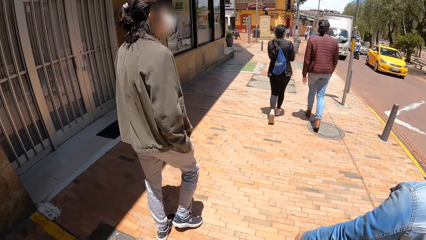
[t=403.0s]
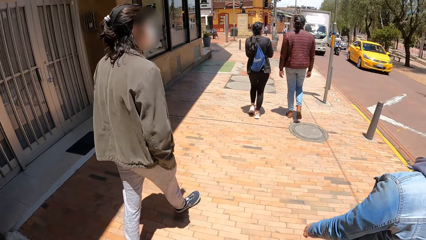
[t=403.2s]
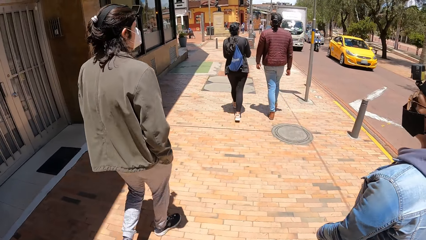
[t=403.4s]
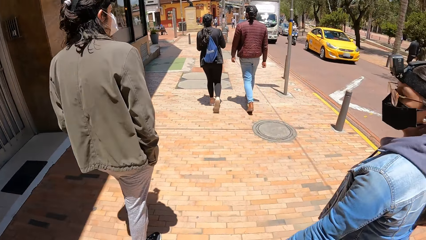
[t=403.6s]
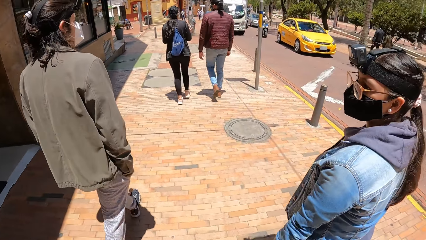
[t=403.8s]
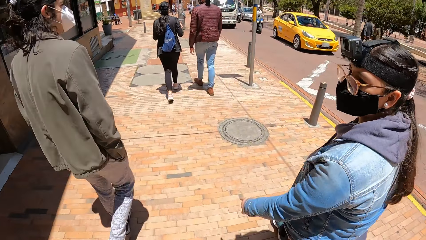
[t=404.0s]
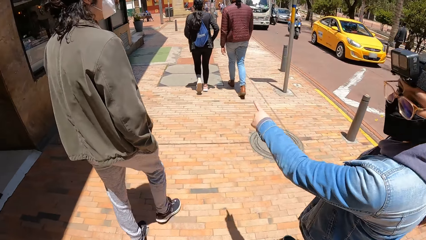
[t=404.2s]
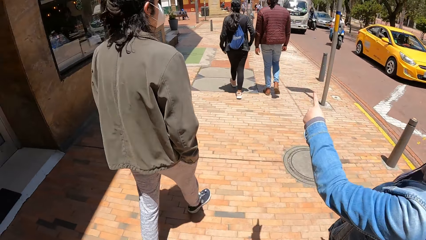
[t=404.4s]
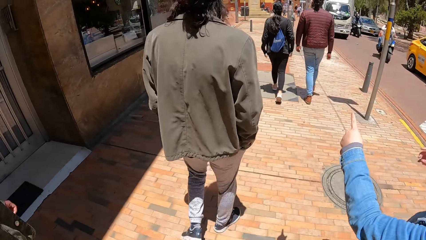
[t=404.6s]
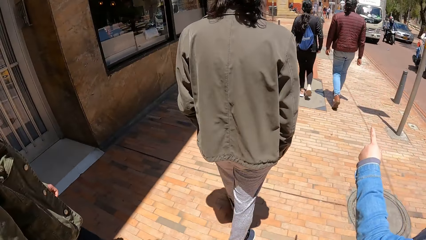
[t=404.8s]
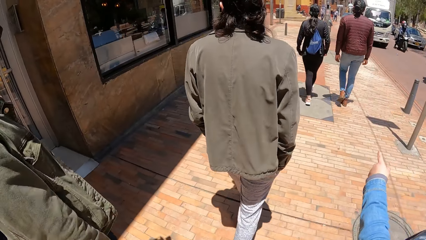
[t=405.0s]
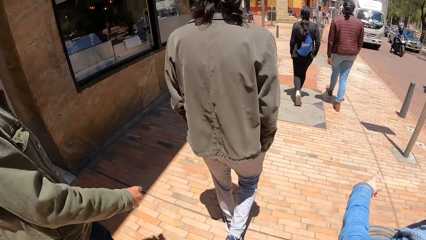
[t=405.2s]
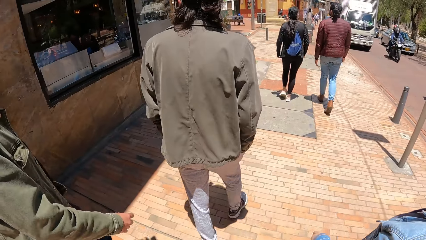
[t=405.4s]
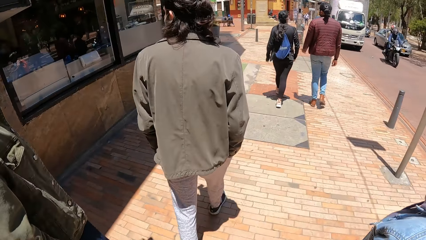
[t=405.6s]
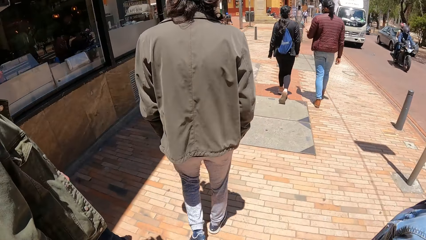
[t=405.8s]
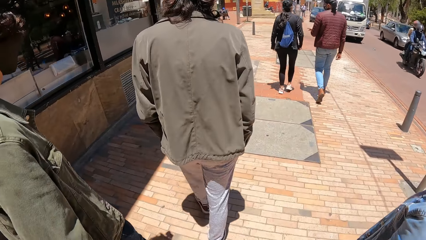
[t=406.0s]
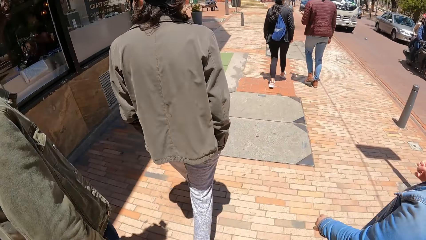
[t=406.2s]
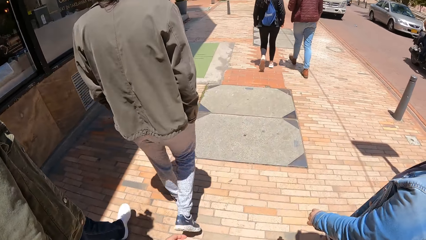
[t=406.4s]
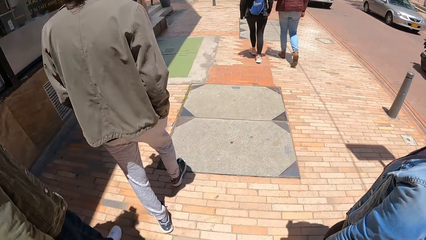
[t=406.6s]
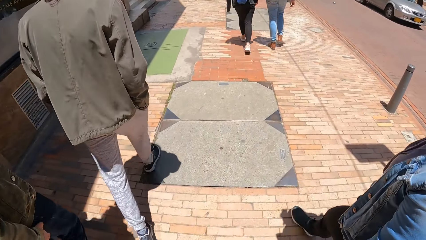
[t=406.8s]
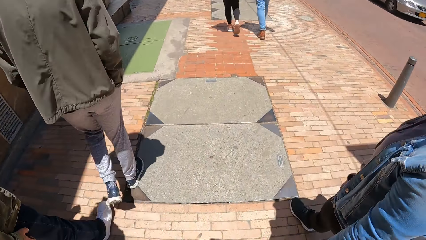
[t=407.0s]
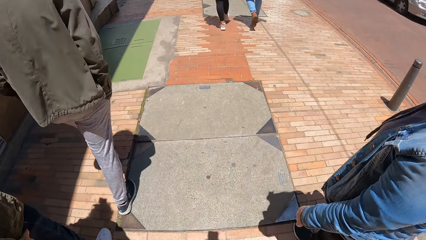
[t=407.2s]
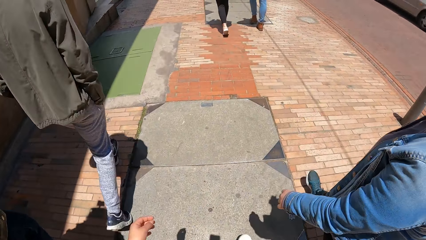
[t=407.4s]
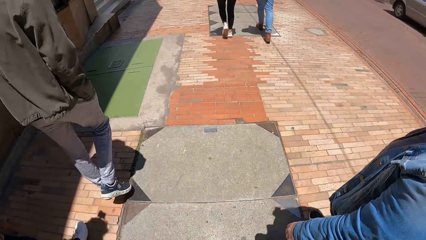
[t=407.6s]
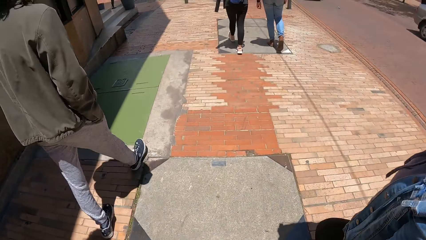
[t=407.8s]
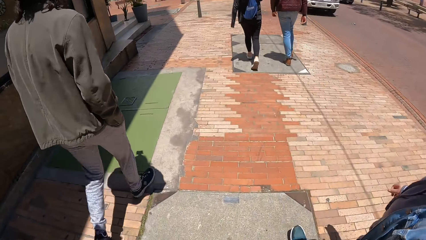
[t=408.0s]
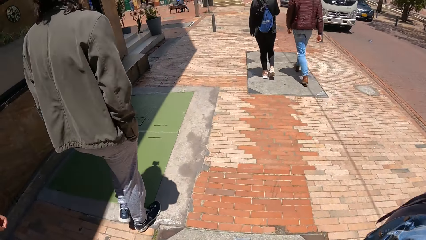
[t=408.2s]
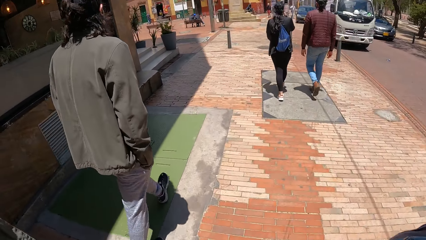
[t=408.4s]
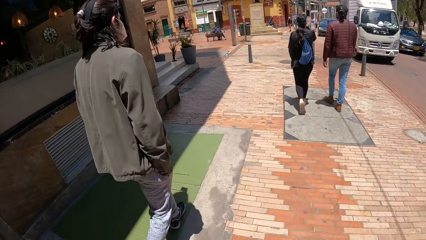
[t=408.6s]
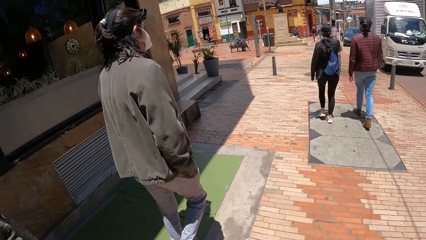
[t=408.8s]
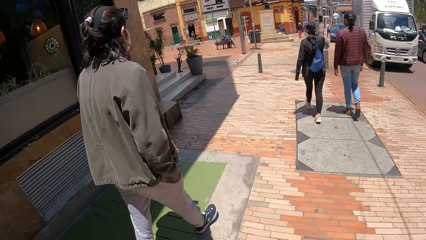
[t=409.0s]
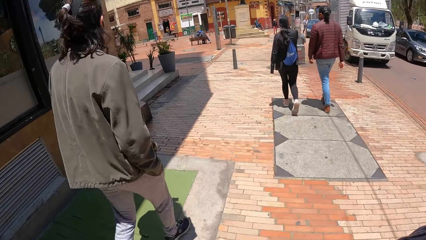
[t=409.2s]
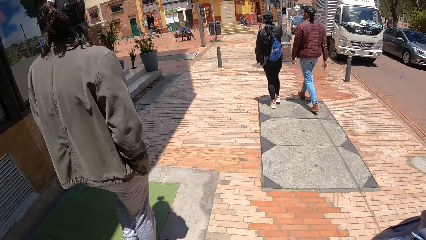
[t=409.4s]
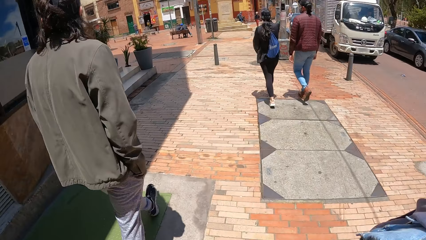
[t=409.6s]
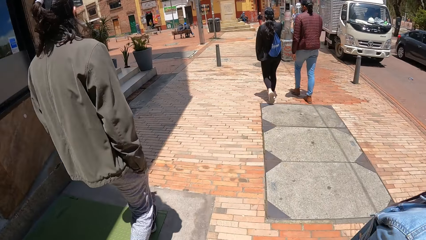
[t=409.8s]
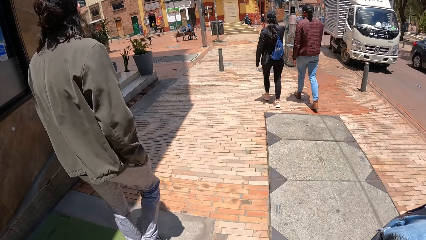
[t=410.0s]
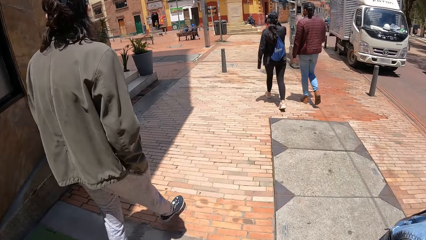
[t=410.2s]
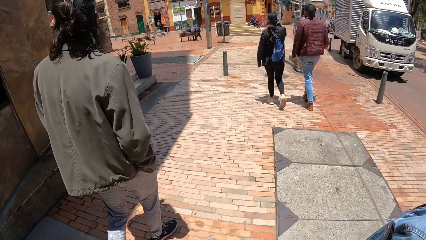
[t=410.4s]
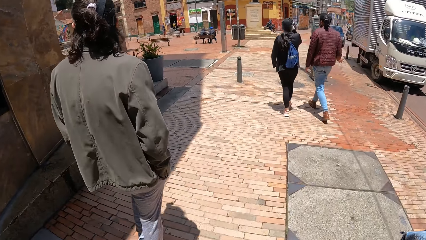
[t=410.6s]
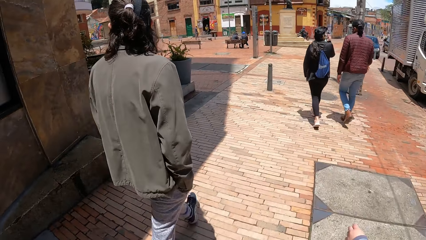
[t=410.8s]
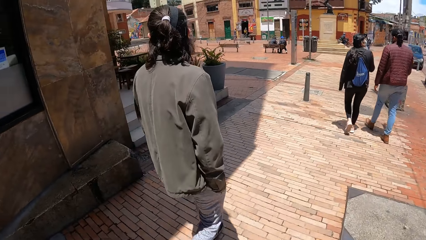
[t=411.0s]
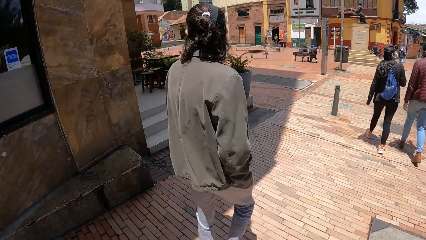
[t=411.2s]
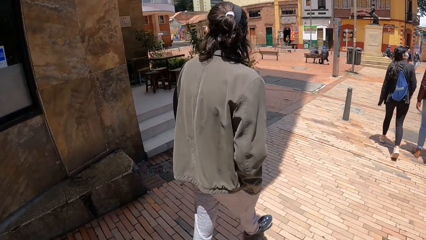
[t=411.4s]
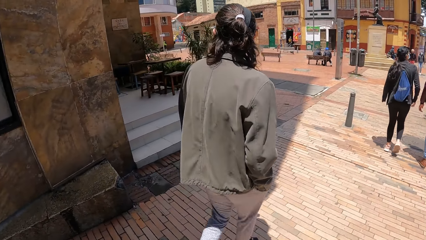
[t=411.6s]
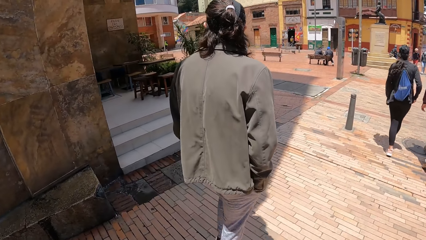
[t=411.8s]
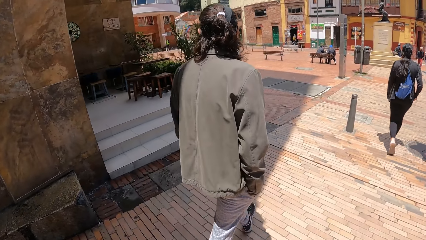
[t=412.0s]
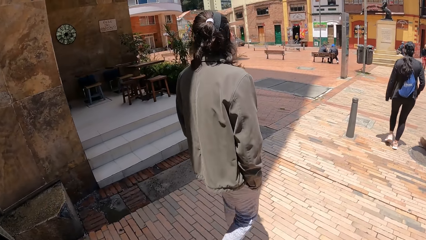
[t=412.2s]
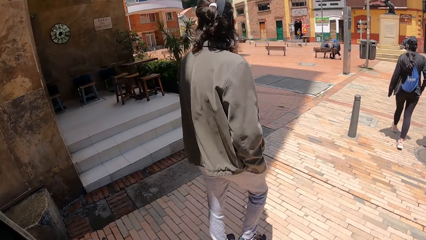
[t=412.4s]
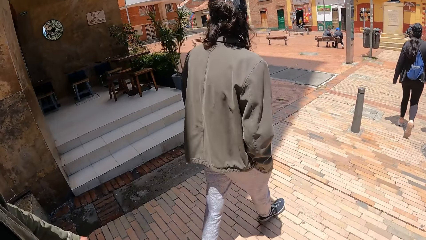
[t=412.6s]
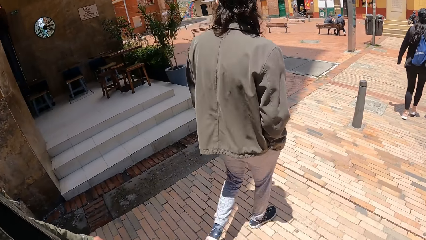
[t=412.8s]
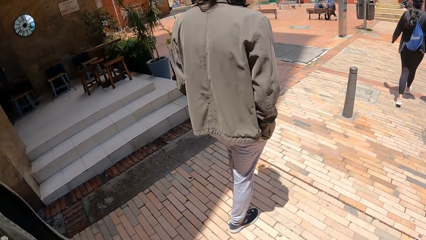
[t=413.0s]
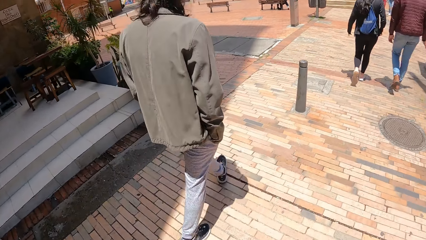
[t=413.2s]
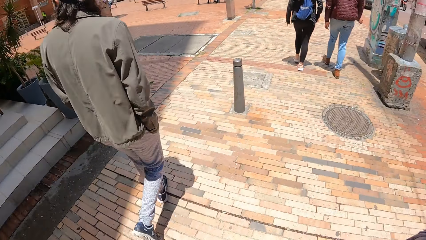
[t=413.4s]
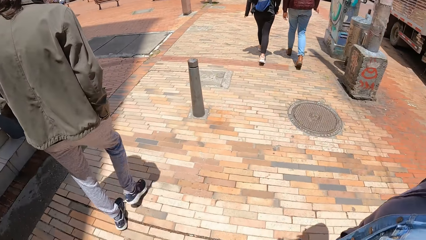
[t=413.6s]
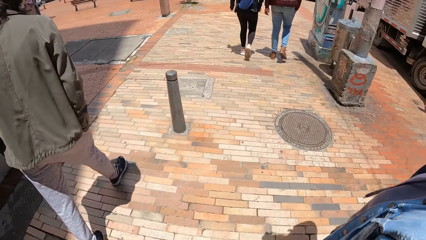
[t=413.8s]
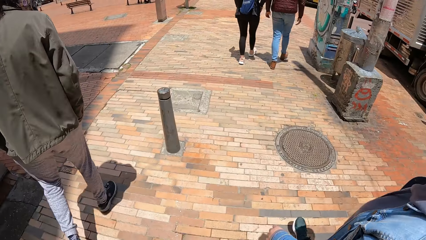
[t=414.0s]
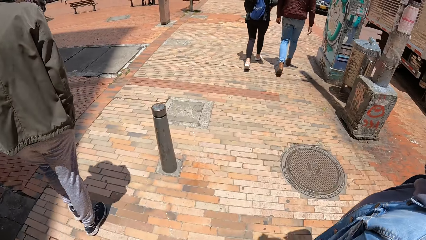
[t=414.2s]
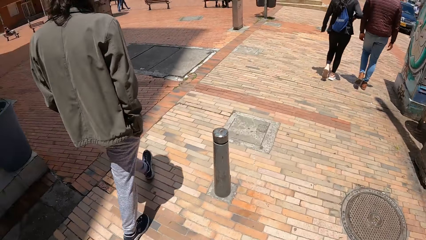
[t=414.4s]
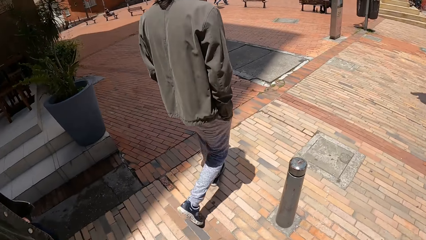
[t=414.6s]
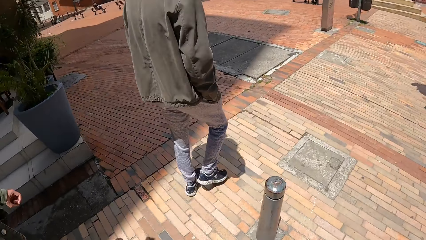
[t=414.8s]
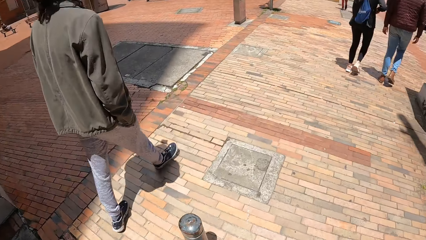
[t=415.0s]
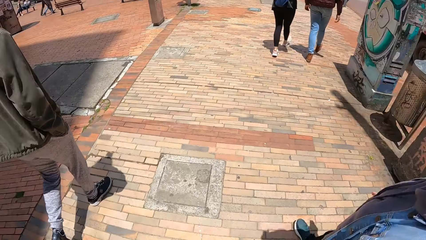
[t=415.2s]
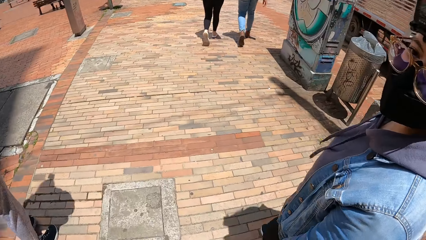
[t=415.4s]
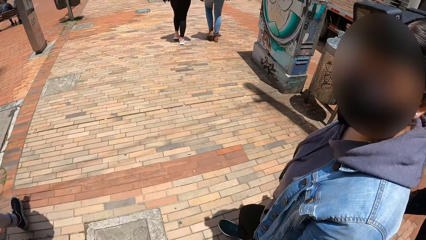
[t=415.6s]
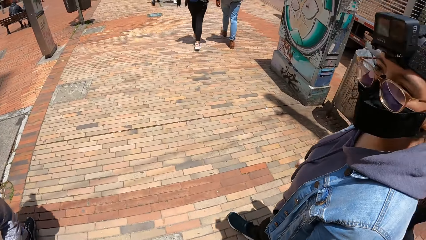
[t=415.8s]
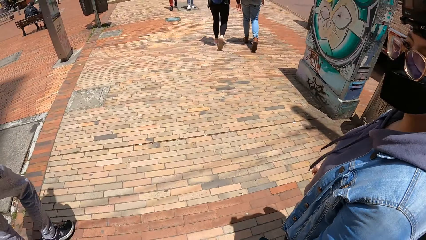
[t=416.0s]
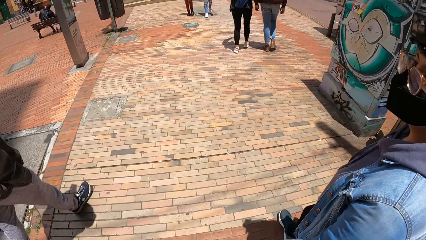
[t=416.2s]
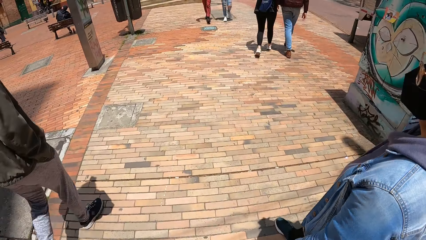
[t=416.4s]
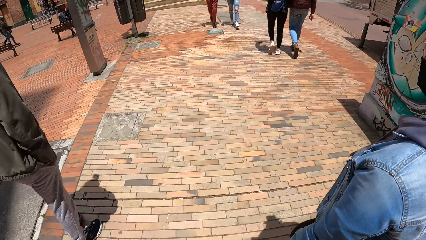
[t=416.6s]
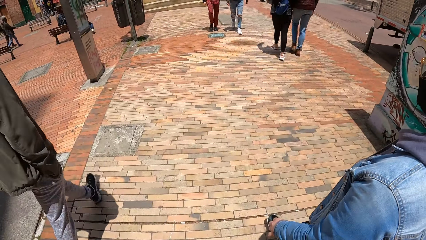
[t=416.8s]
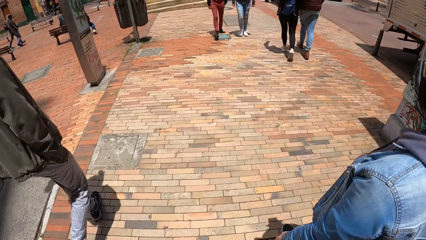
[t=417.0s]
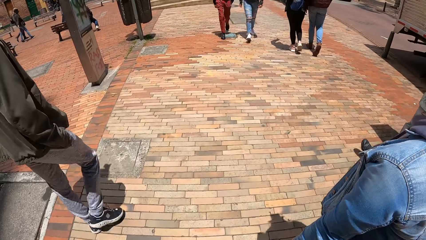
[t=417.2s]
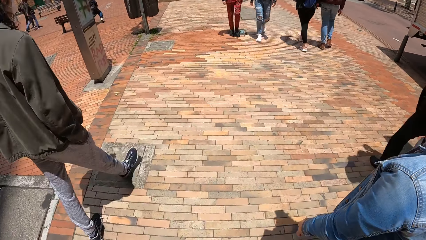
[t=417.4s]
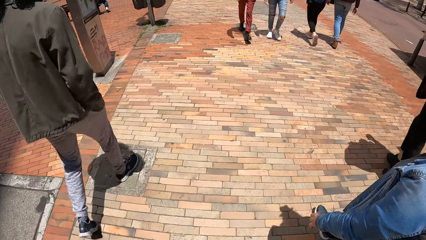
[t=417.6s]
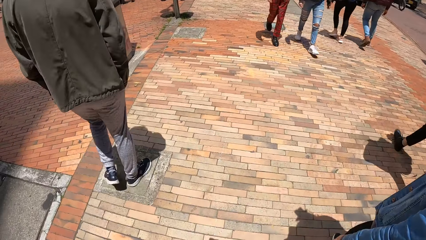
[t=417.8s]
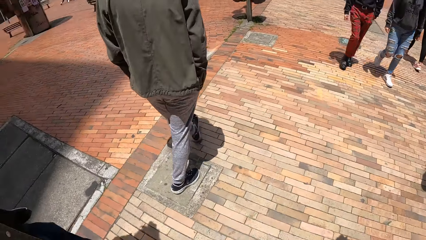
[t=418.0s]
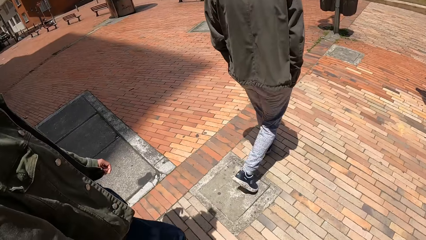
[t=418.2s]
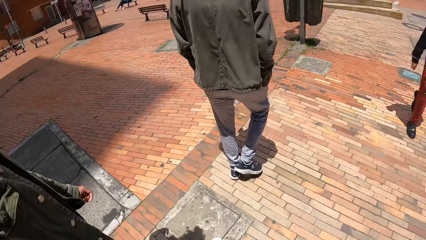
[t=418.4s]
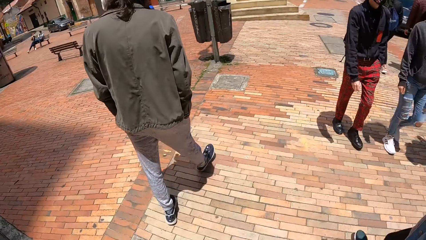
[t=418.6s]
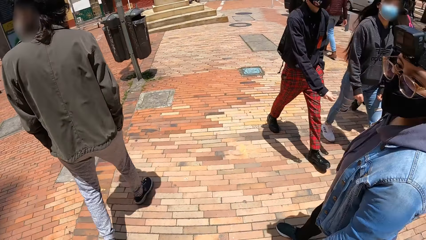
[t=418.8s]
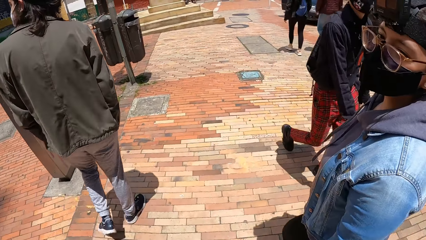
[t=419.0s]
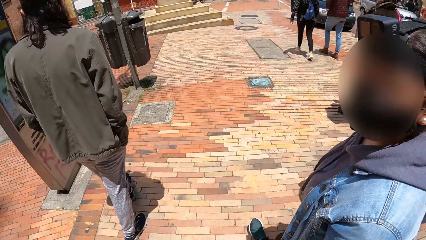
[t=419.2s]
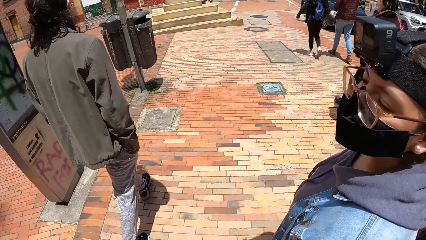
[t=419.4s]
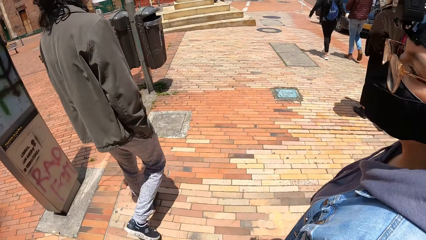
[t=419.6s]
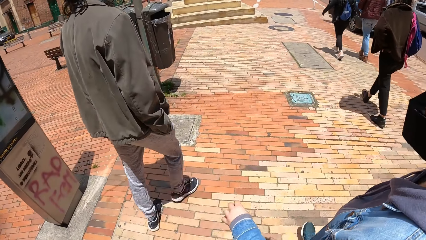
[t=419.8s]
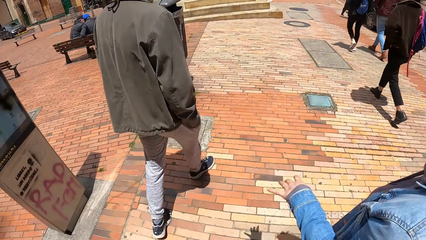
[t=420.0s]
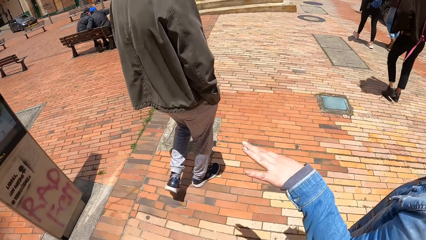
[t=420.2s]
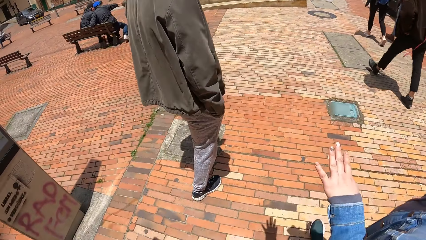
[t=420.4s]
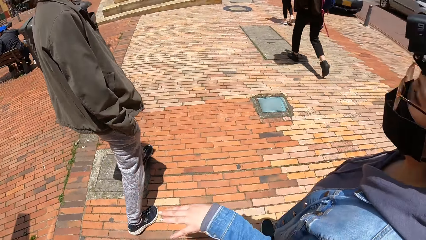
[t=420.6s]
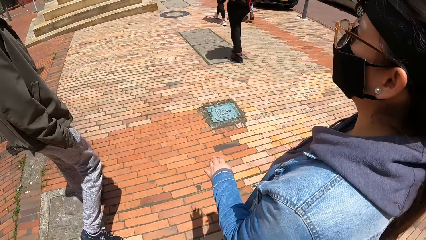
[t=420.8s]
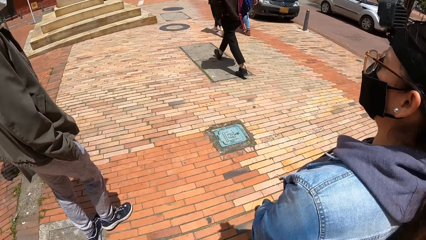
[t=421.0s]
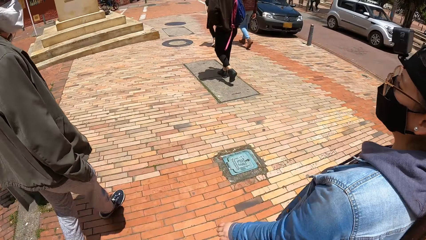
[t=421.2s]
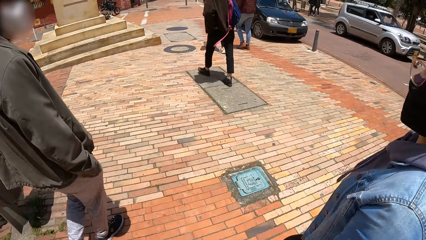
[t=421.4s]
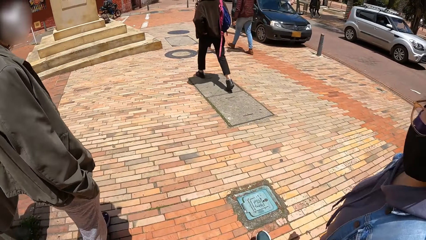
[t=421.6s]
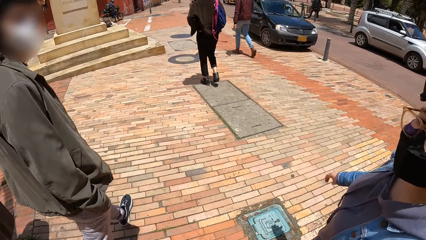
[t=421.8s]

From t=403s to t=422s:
The camera wearer walks around. A woman raises her left hand. The camera wearer walks around. They look around. They walk around. They look around. They walk around. They look around. They walk around. The woman sways her left hand.
